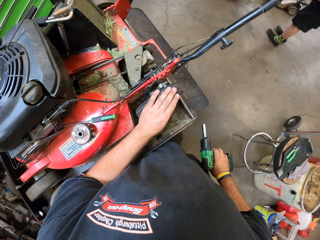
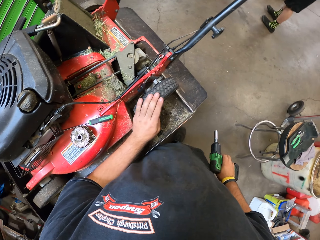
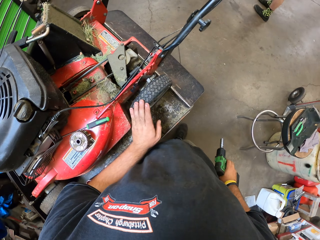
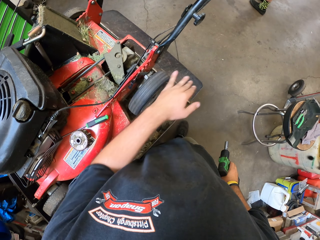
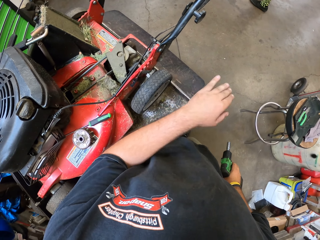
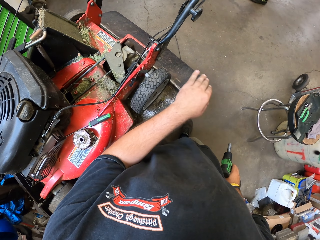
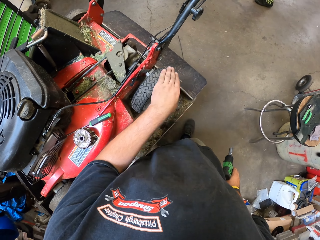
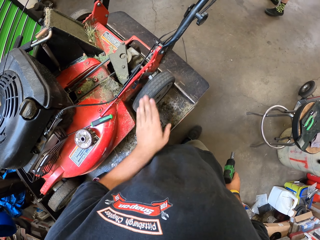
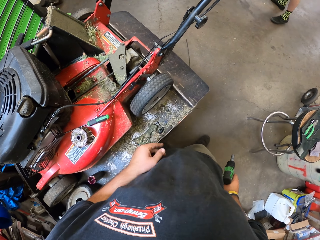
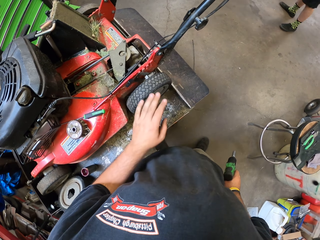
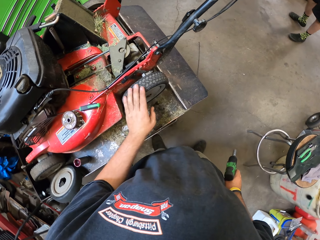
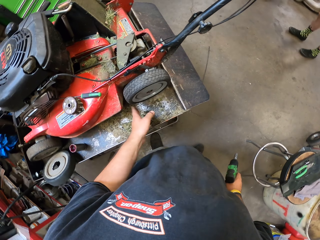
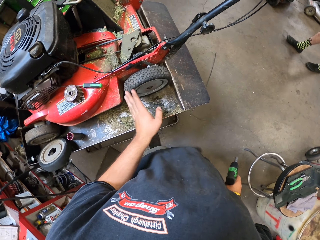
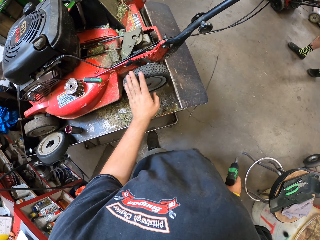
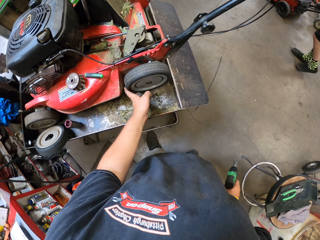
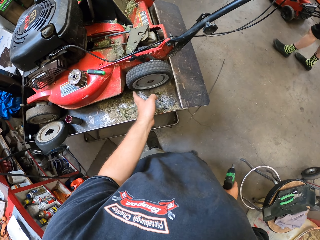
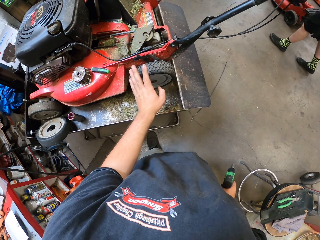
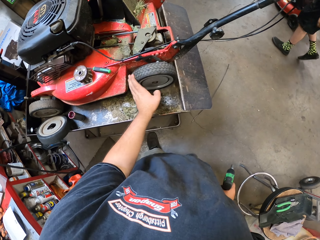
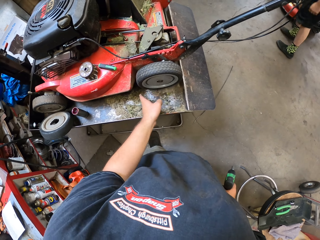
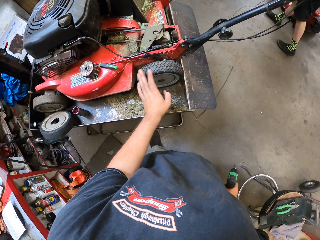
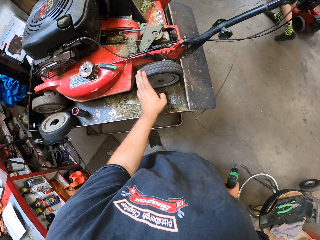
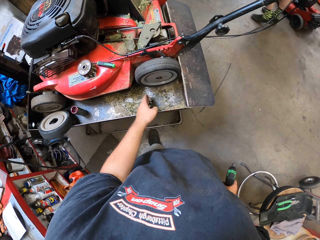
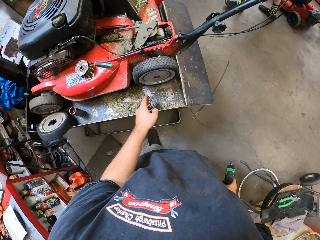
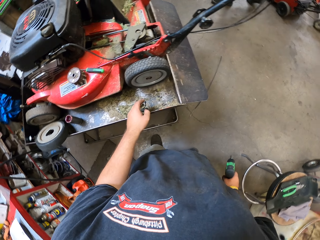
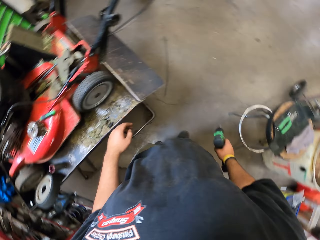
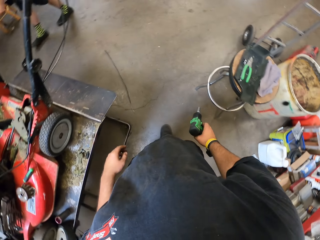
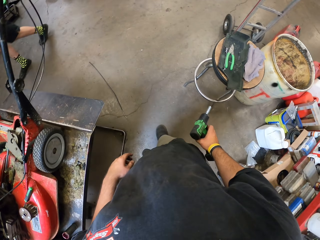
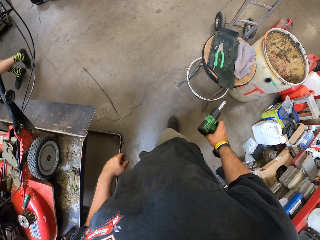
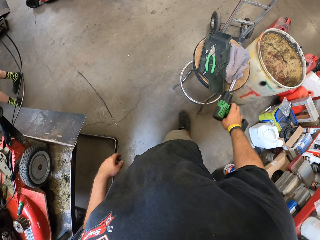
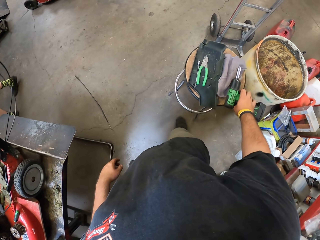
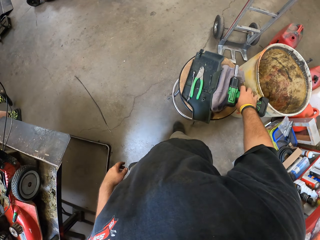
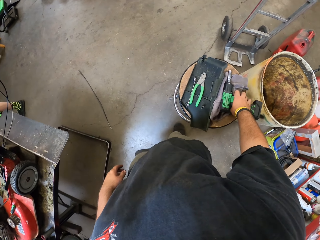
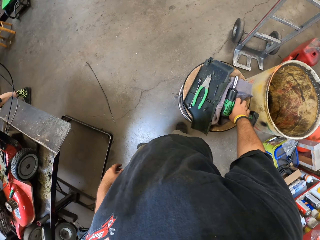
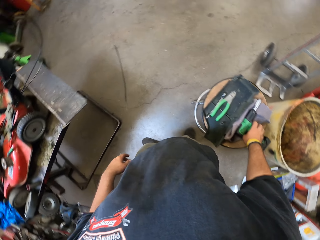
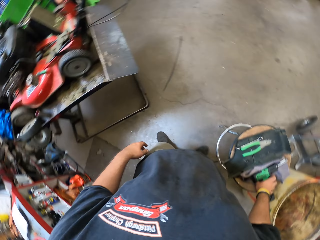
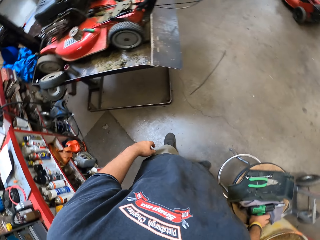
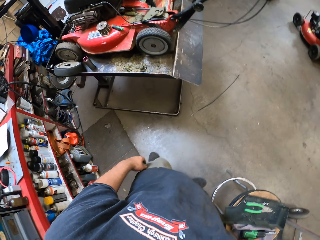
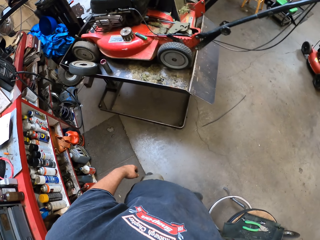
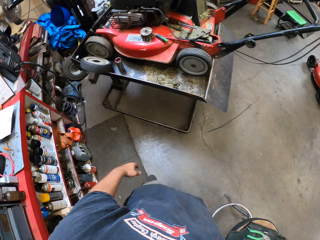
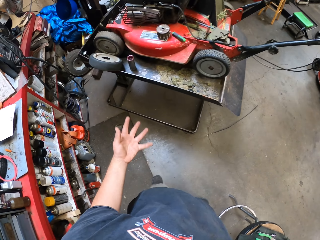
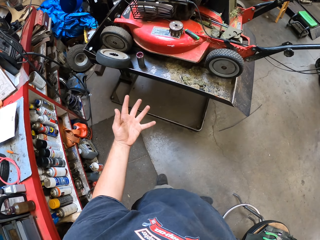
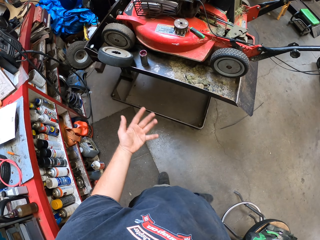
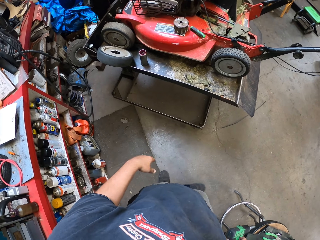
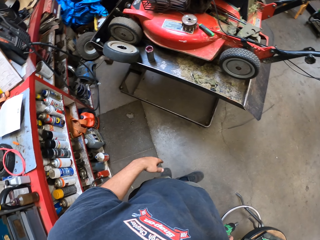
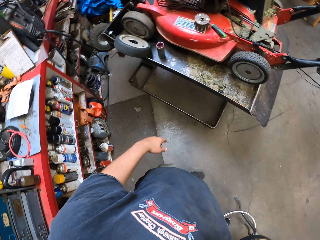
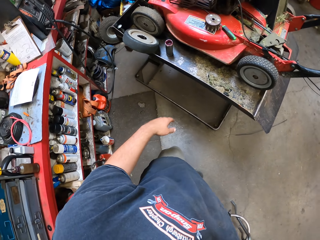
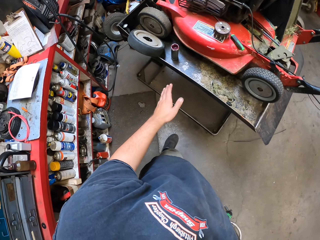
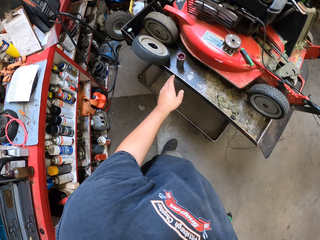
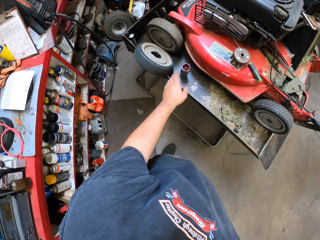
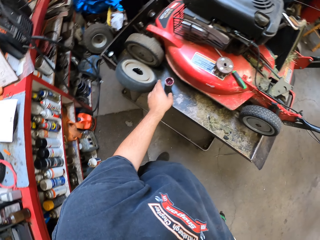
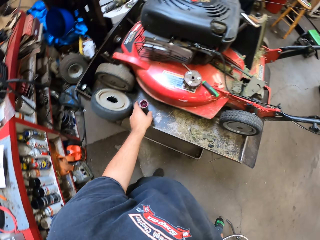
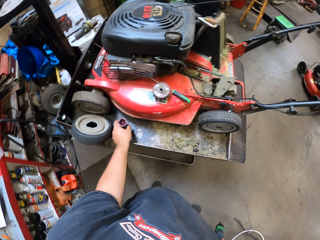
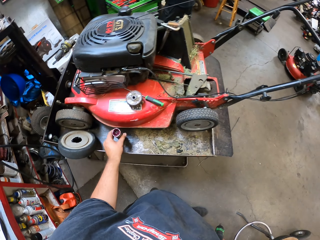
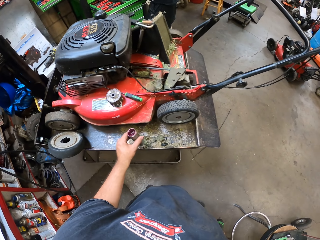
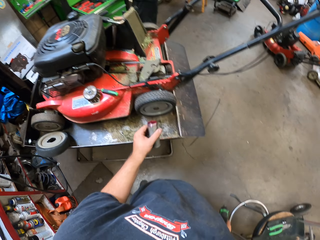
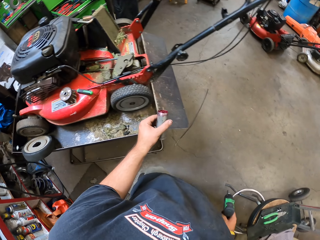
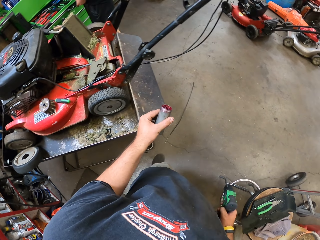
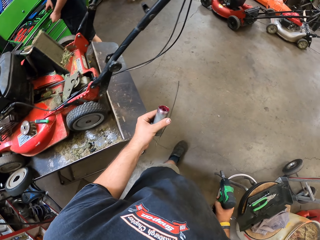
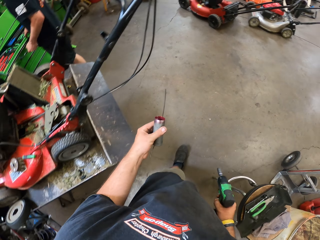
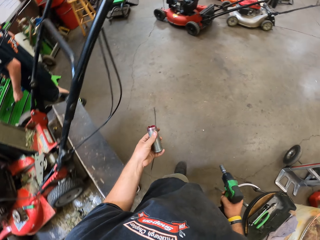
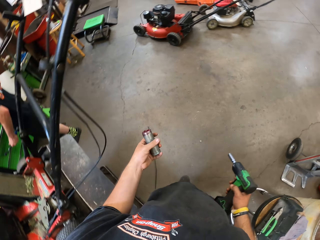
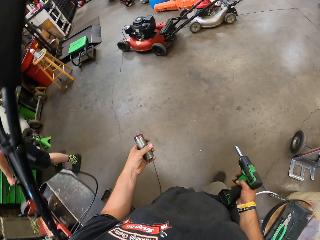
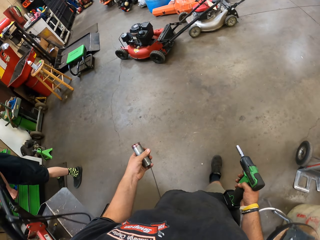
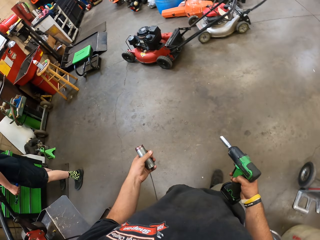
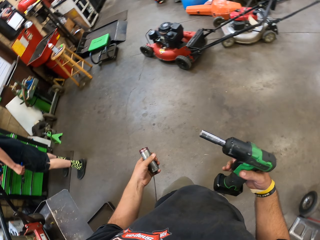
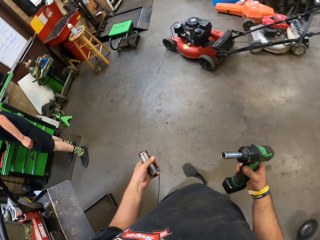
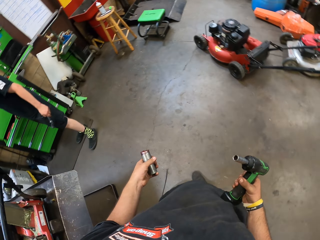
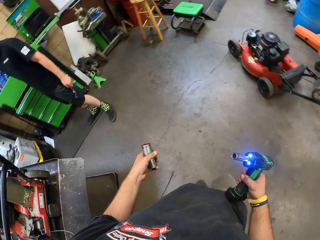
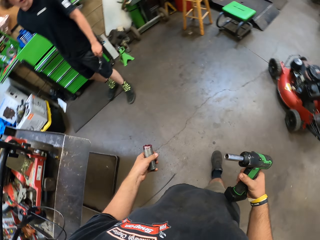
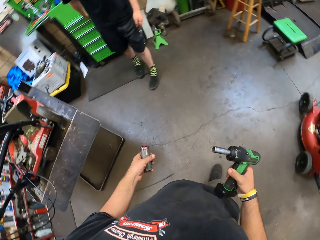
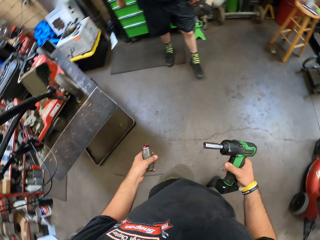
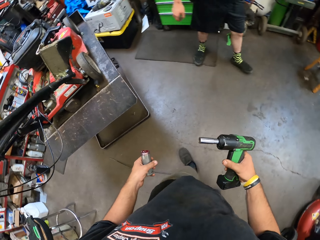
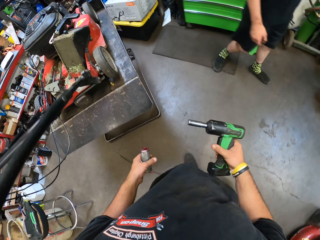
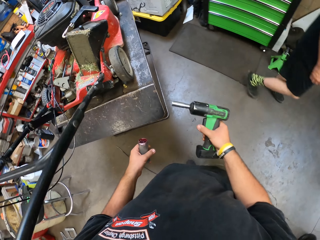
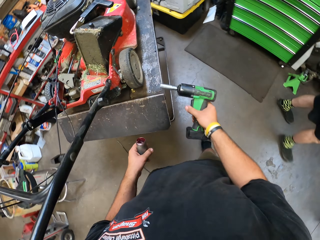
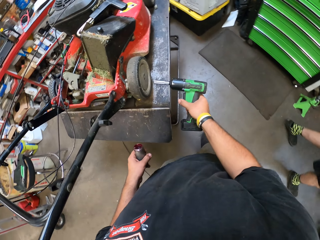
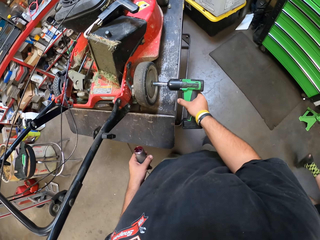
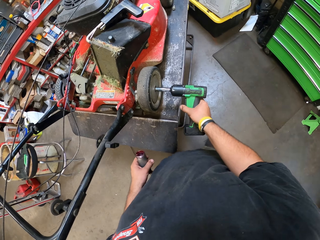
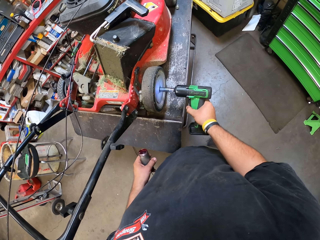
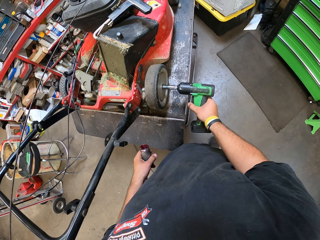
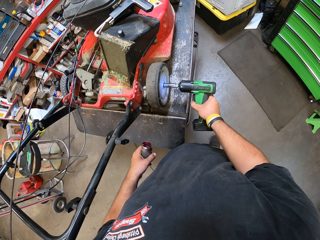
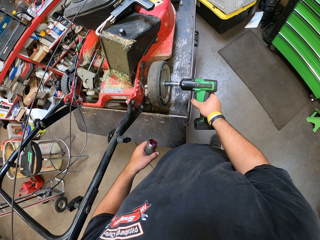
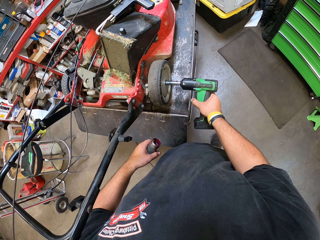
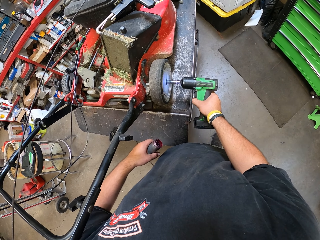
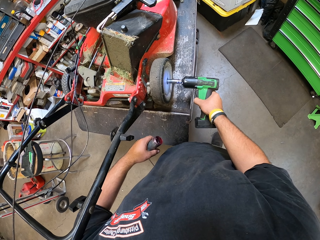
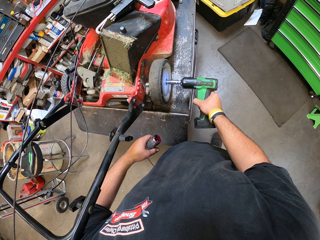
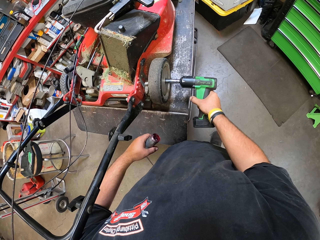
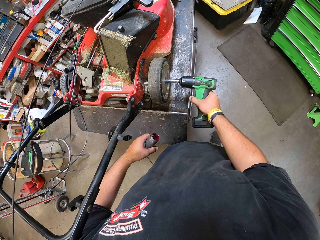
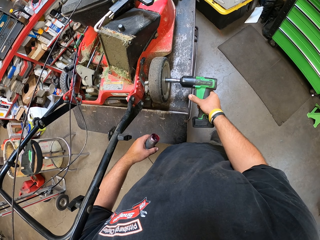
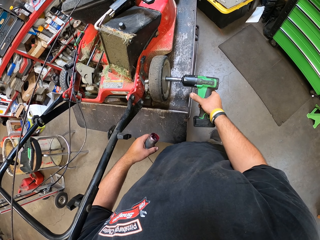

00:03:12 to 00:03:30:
The camera wearer rotates the wheel. They drop the impact wrench and pick the impact wrench. They walk around, pick the glue, walk around, and tighten the nut.

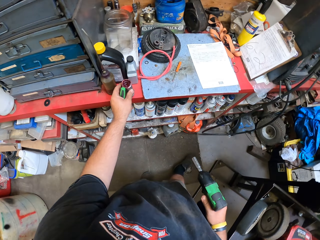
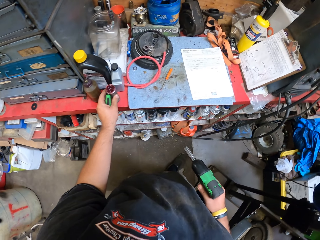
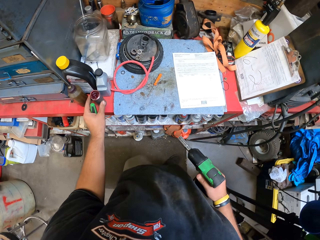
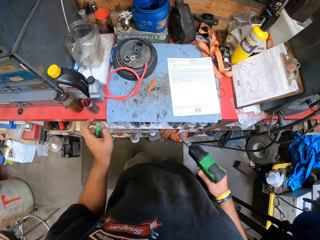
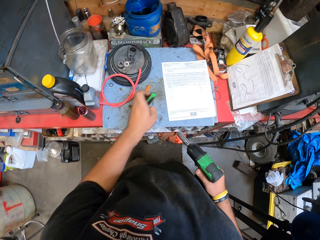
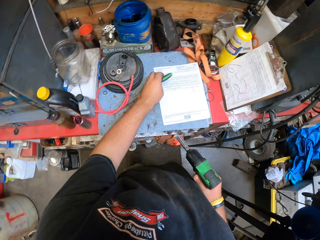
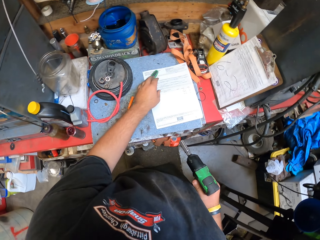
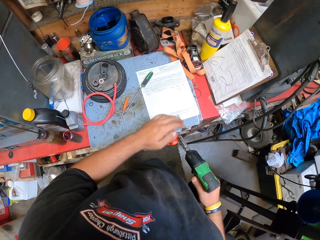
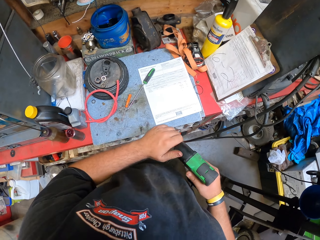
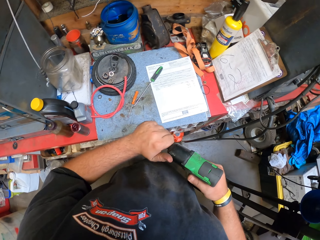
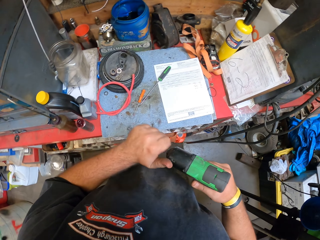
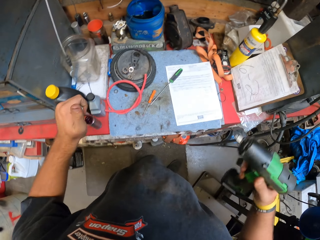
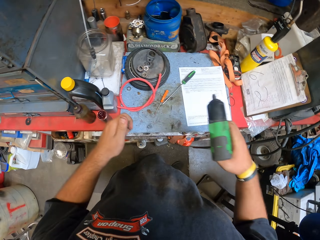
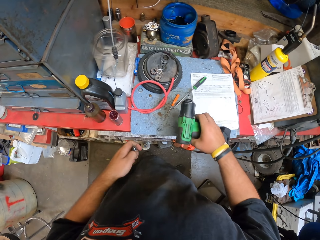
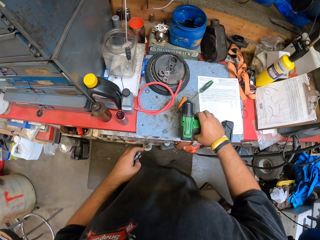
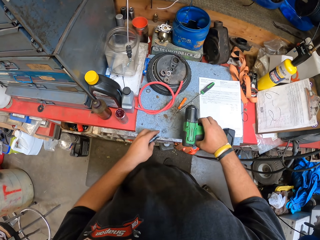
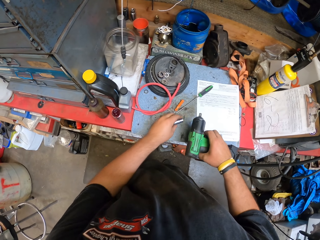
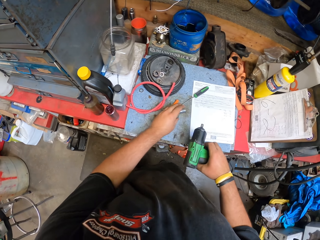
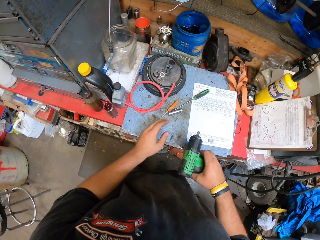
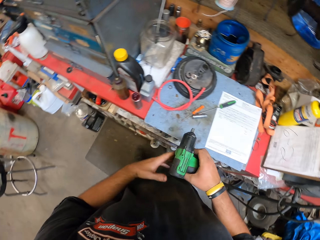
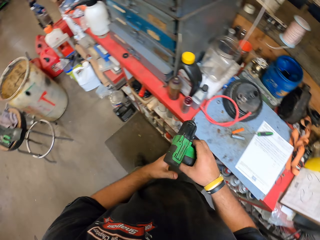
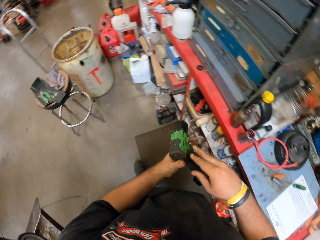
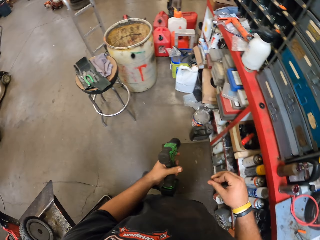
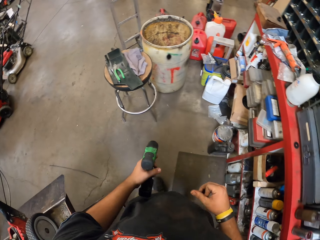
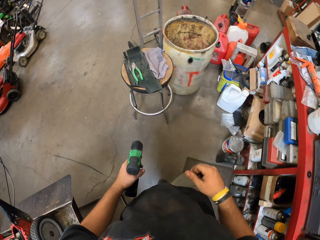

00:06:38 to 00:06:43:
The camera wearer puts the grease tube on the tool cabinet with the left hand. They put the screwdriver on the cabinet with the left hand. They remove the gun bit from the impact driver with the left hand. They hold the nut gun with the right hand. They put the gun bit on the cabinet with the left hand. They stare around.
